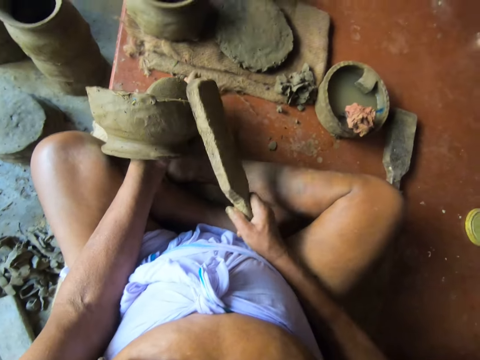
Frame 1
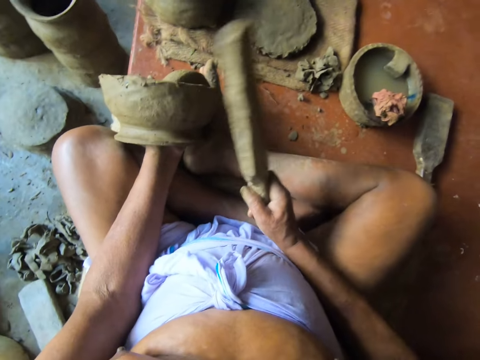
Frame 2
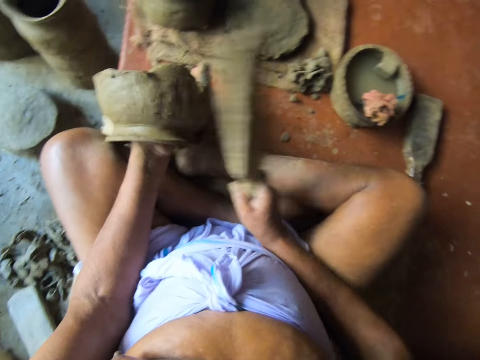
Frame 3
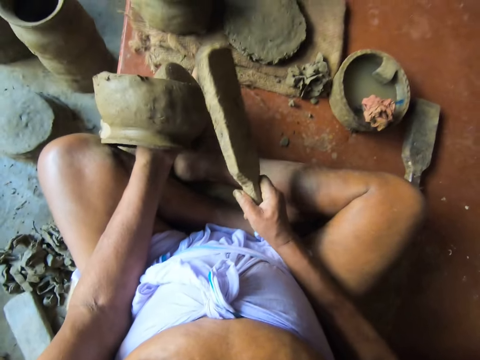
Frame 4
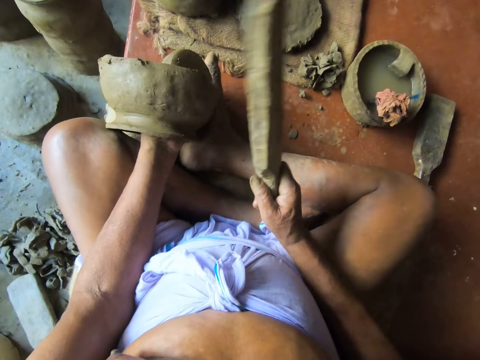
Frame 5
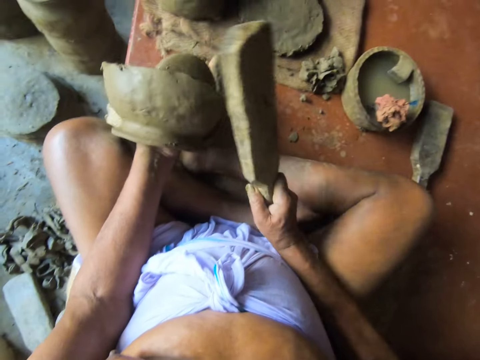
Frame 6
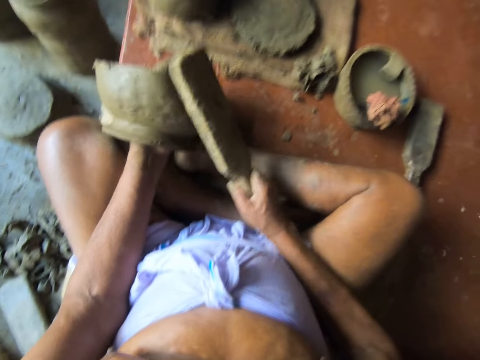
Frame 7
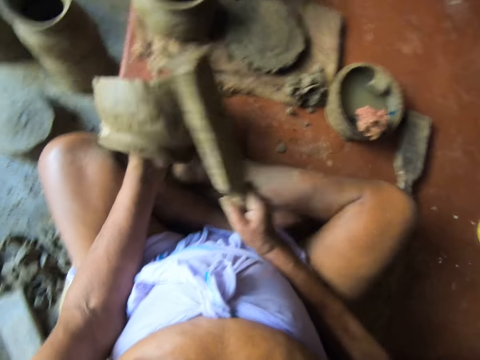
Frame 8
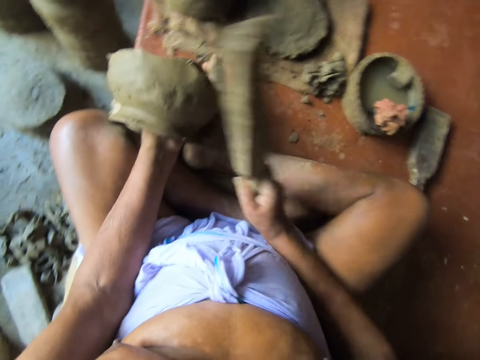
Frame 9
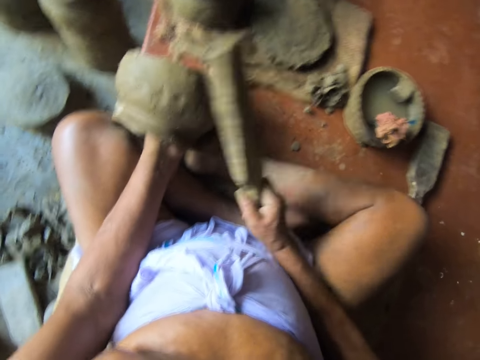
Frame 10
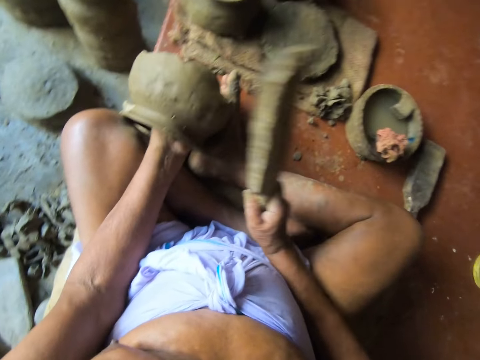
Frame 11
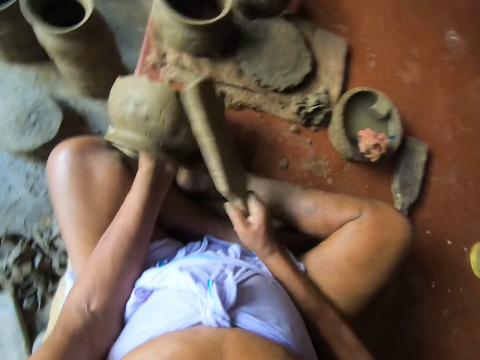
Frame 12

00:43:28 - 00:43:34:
The camera wearer molds the clay.

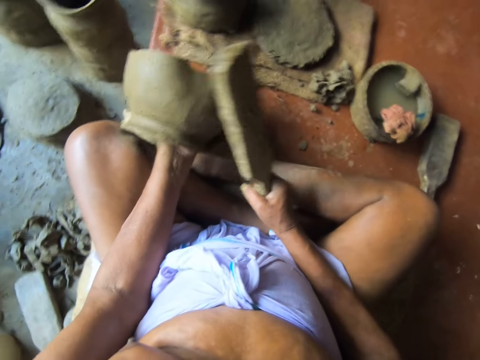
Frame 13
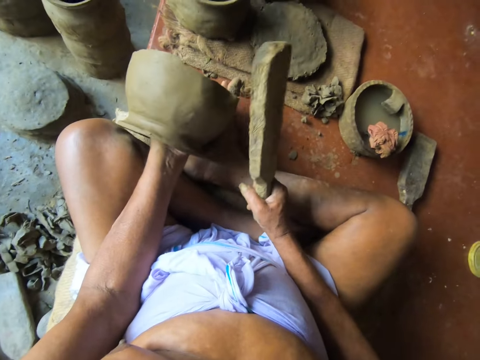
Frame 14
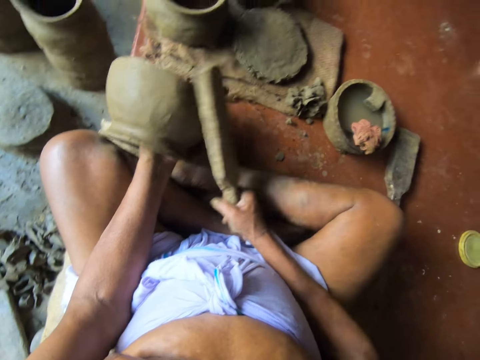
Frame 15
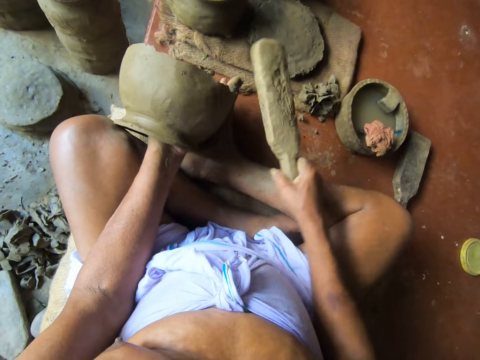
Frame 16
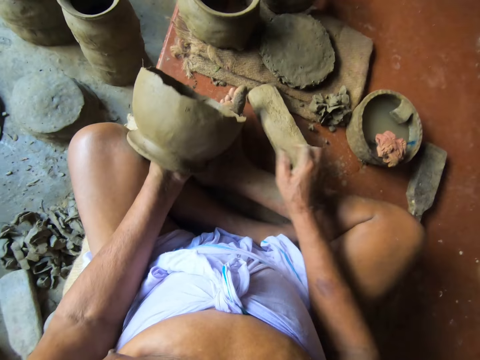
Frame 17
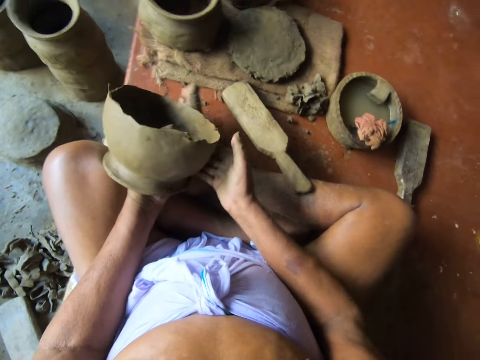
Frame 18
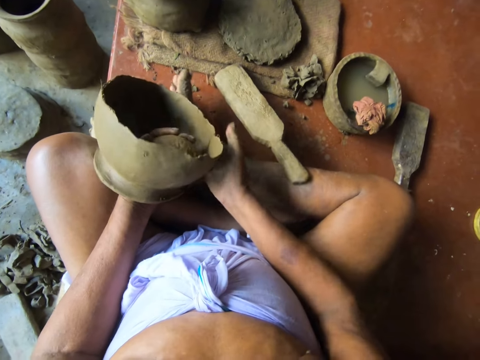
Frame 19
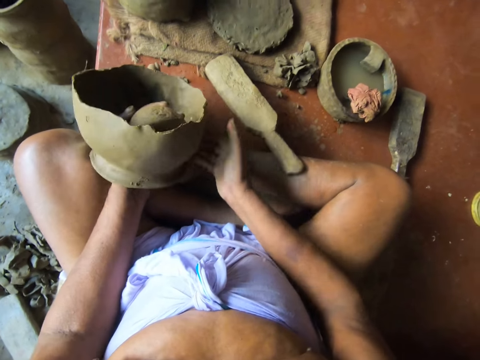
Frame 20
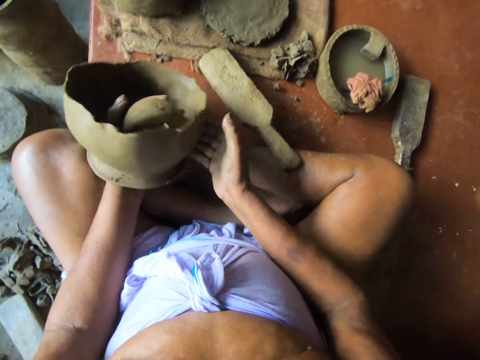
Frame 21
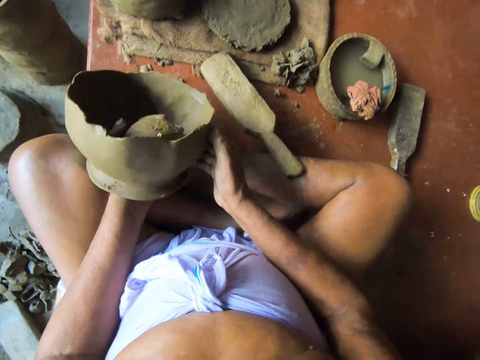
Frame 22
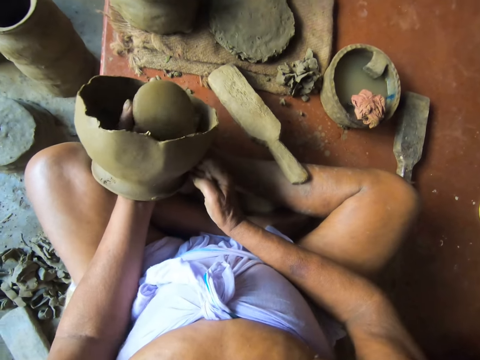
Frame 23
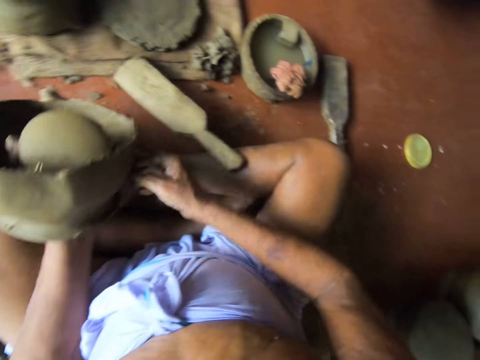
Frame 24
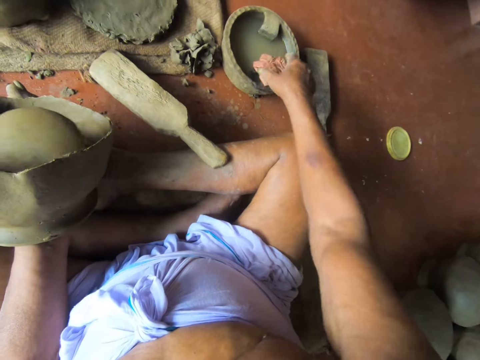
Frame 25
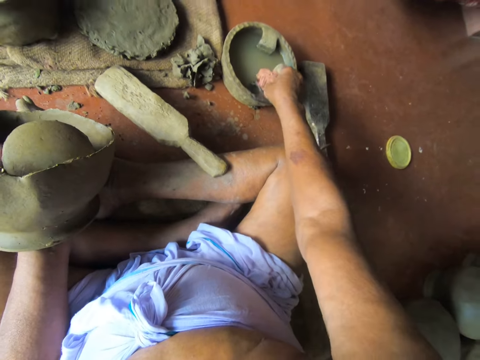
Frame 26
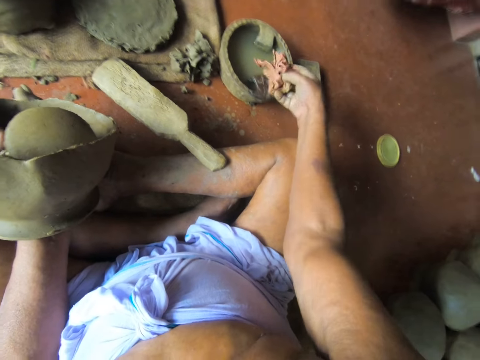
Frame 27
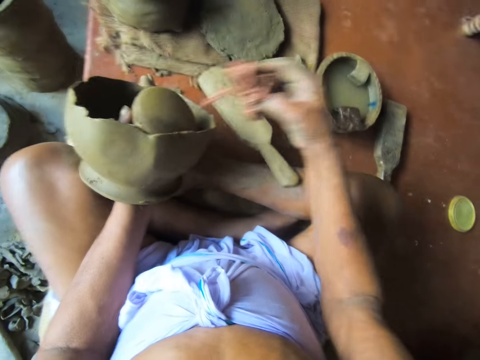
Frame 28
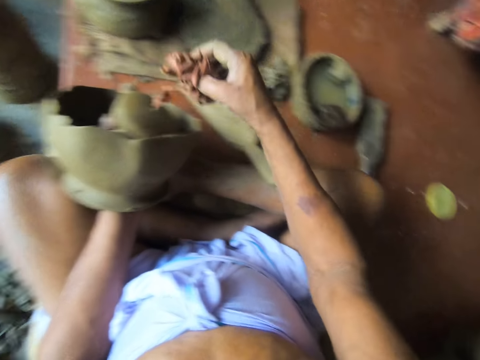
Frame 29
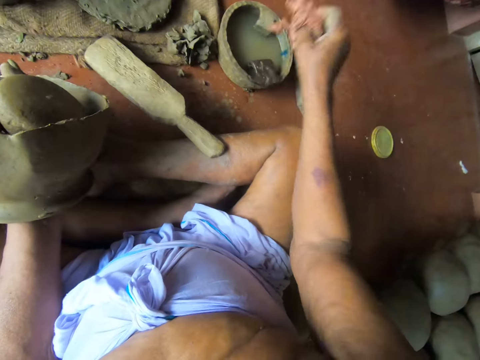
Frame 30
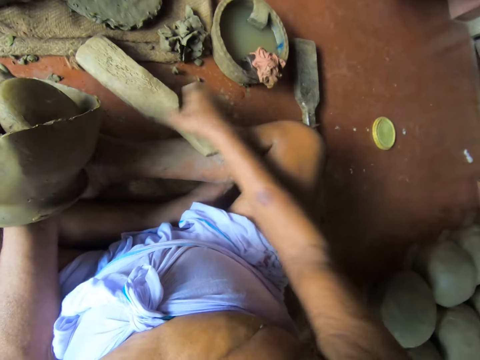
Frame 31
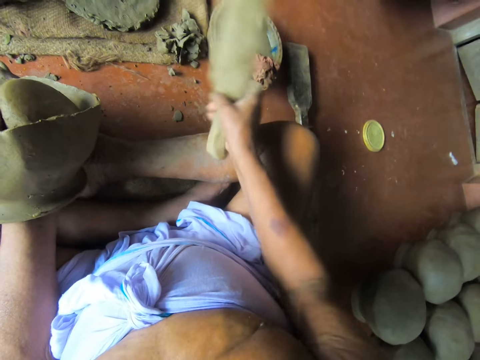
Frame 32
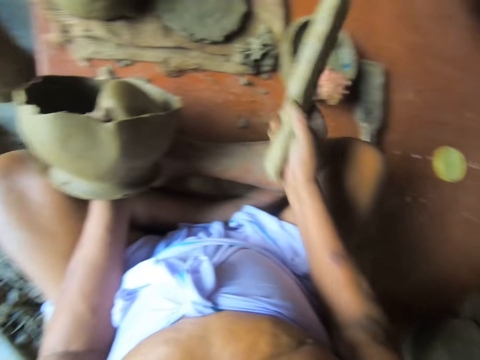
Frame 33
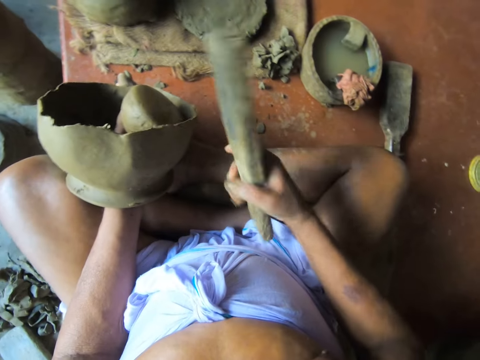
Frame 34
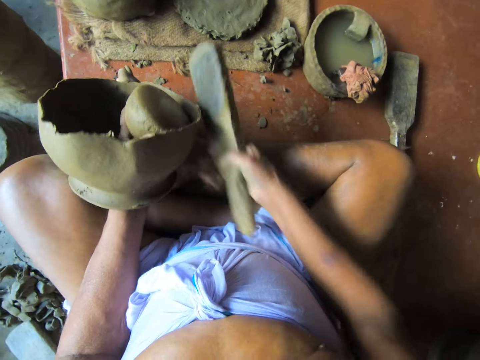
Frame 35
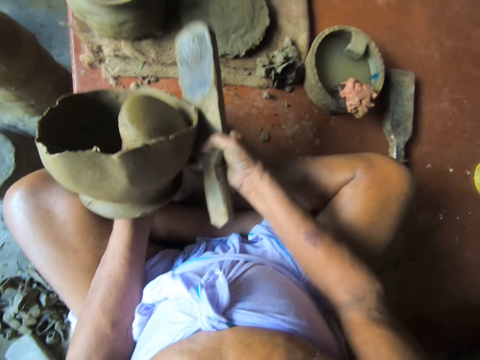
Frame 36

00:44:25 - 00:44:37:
The camera wearer drops the pottery mud pad on the floor with his right hand. He spins the clay in his left hand with his right hand. He picks the piece of cloth from the pot of water on the floor with his right hand. He smoothens the clay in his left hand with the piece of cloth in his right hand. He drops the piece of cloth in the pot of water on the floor. He picks the pottery mud pad from the ground with his right hand.

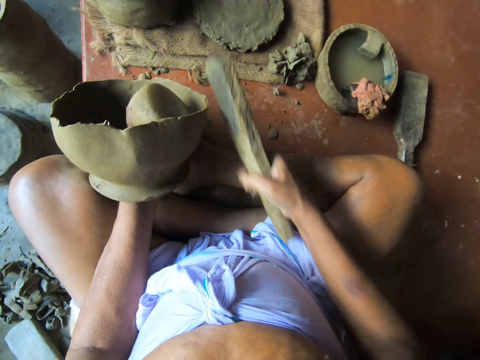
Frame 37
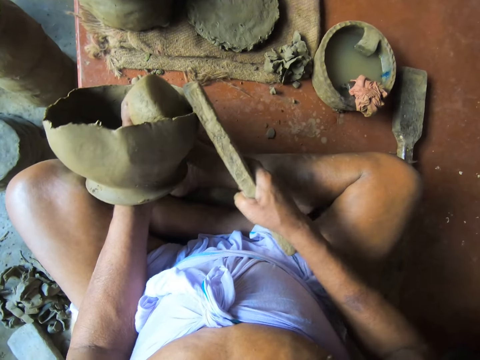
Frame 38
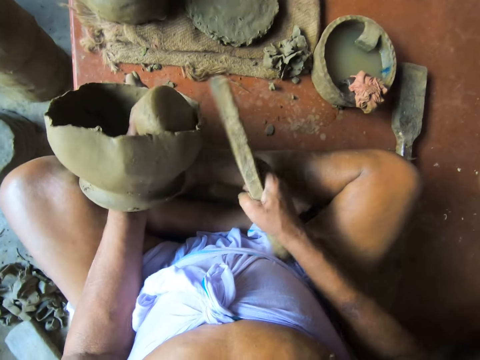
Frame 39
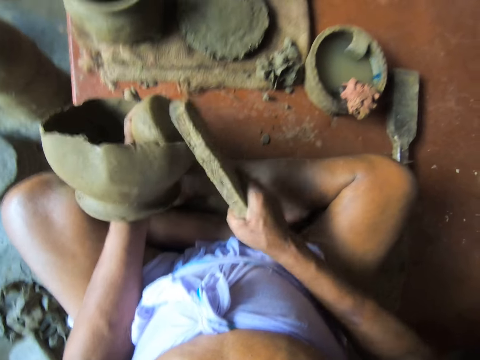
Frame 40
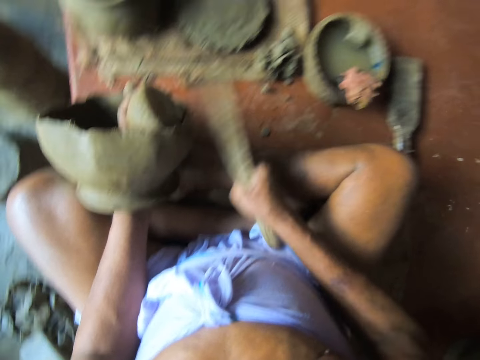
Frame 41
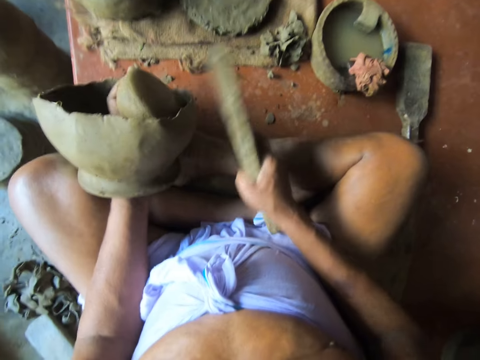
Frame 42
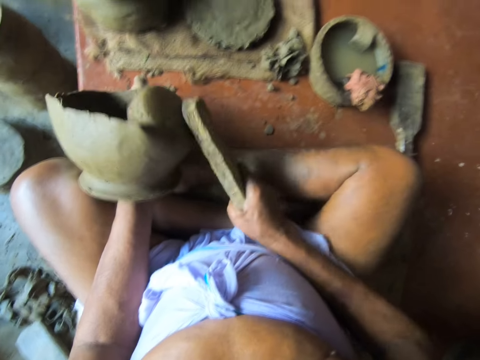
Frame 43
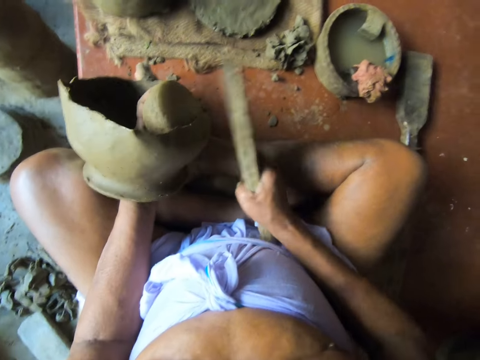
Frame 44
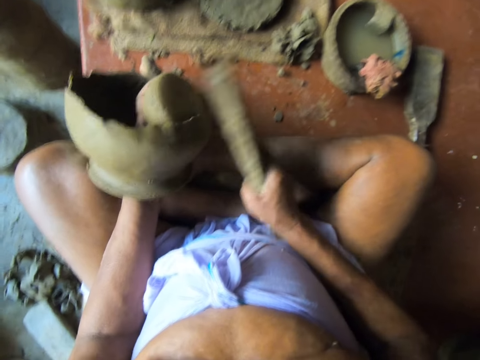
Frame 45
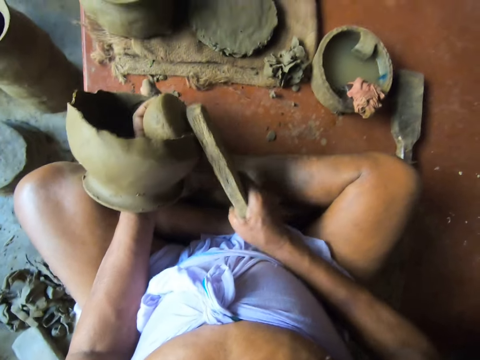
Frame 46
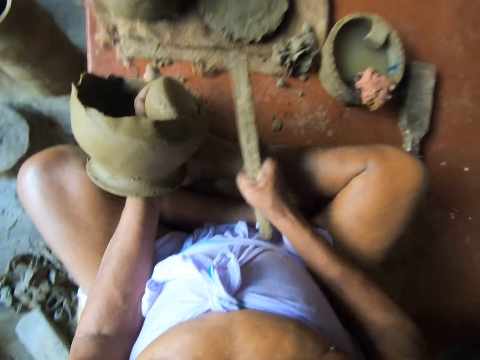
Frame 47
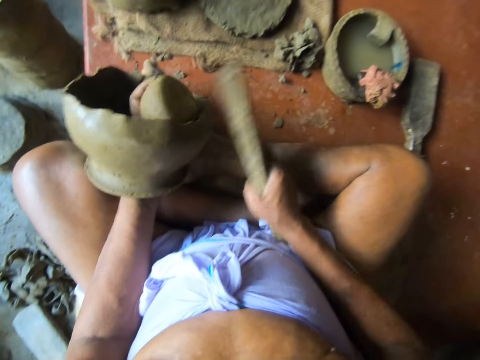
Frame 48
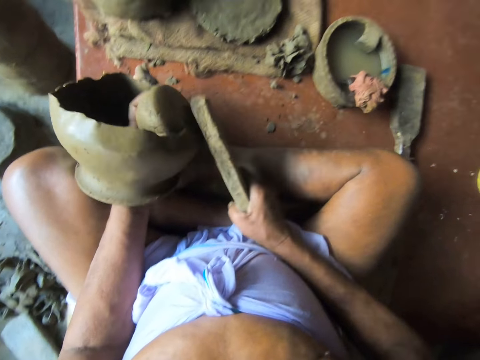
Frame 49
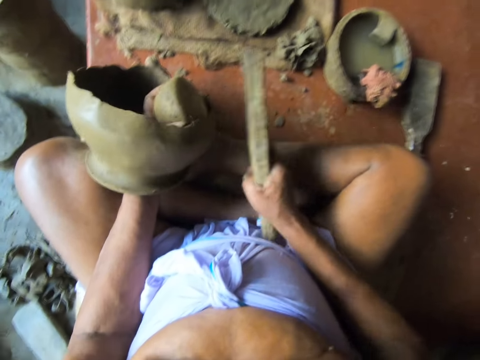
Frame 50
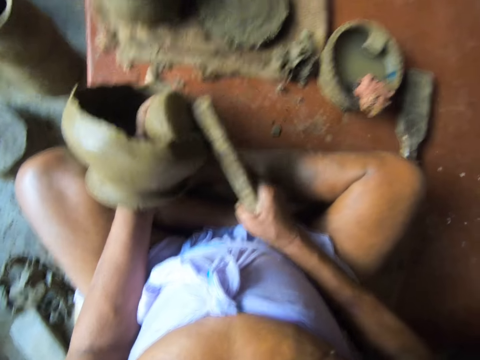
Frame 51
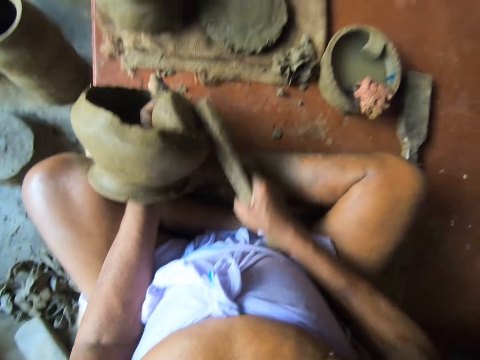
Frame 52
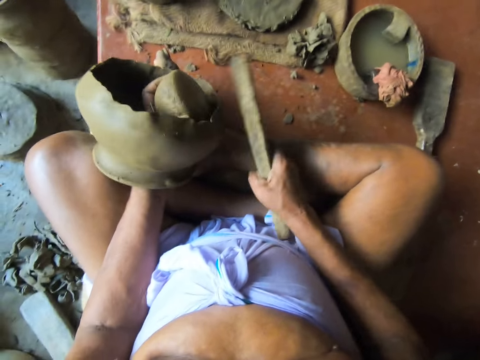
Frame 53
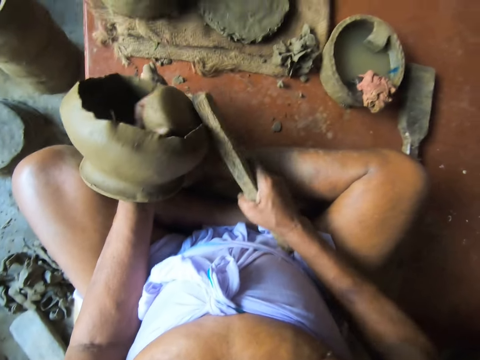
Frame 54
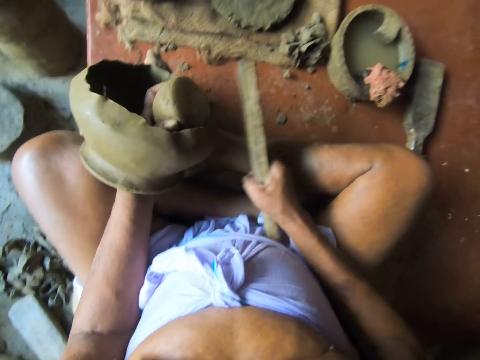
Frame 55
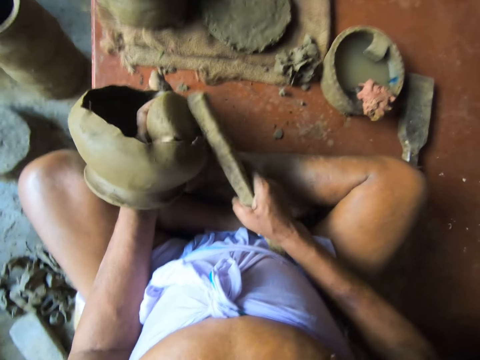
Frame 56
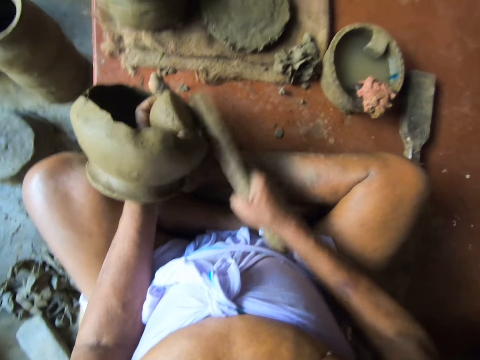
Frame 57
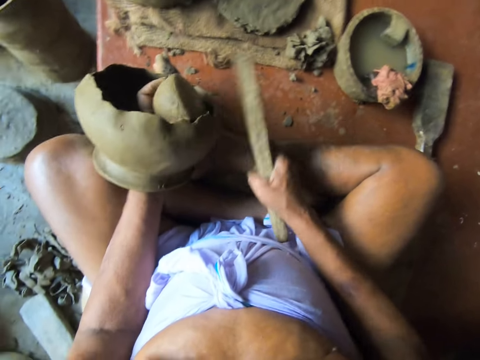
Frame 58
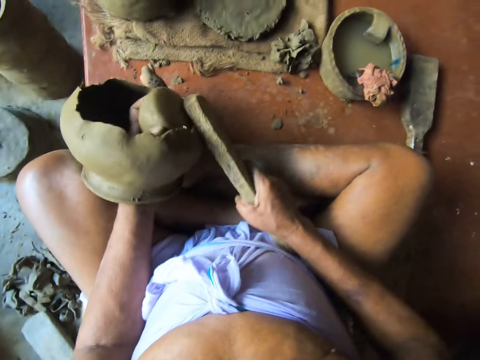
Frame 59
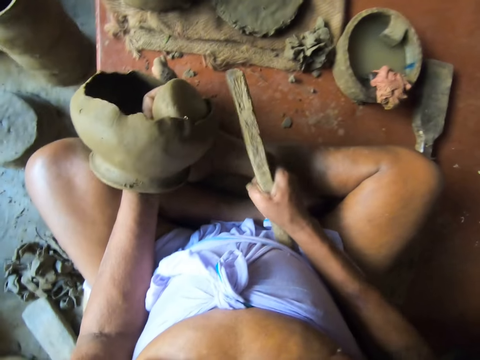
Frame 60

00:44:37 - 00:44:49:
The camera wearer kneads the clay in his right hand with the pottery mud pad in his right hand.
